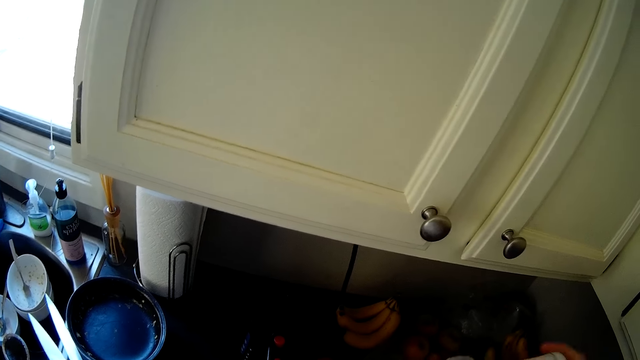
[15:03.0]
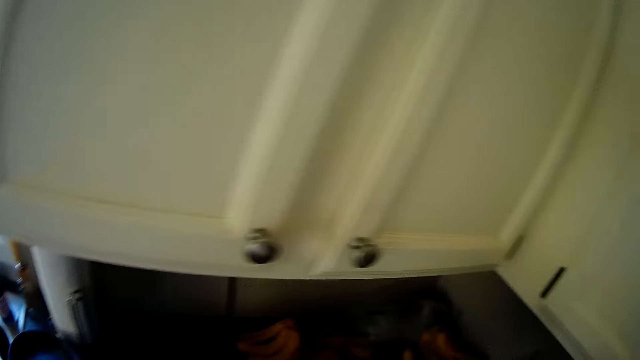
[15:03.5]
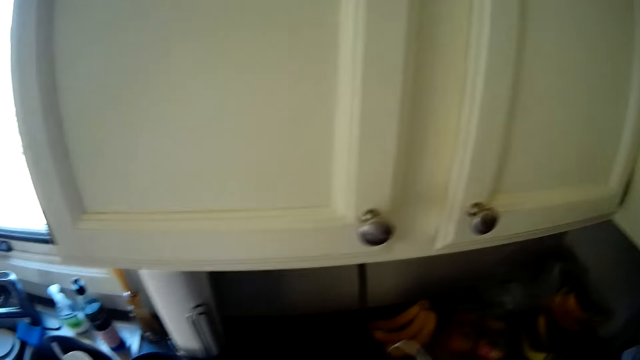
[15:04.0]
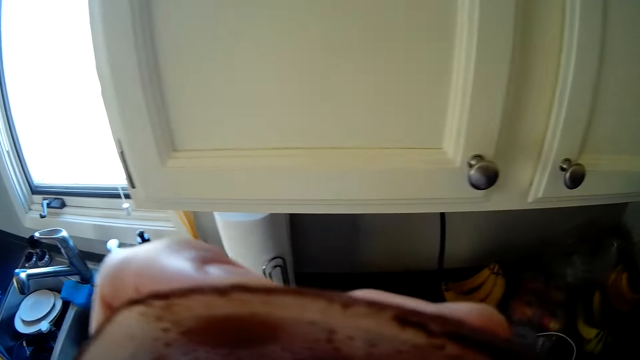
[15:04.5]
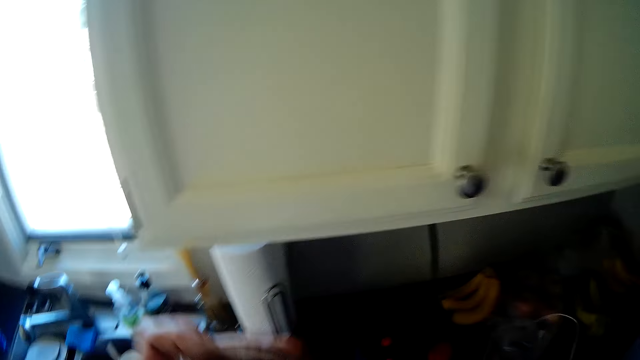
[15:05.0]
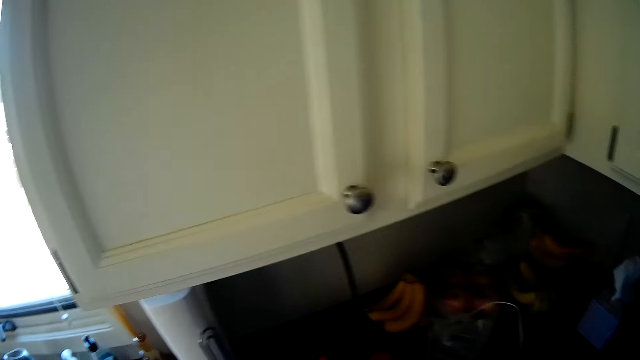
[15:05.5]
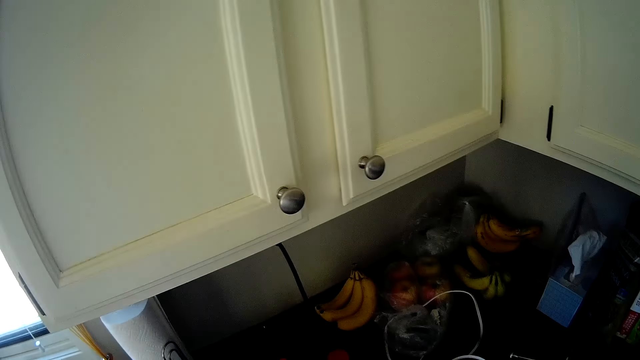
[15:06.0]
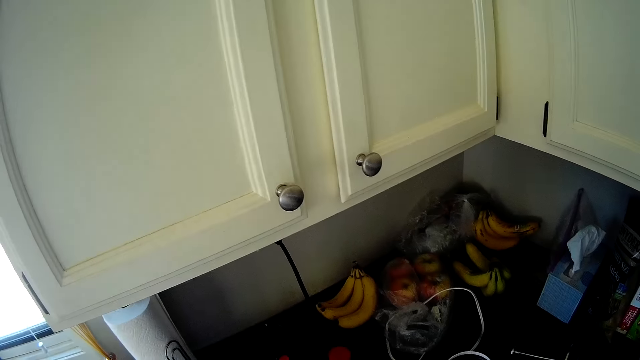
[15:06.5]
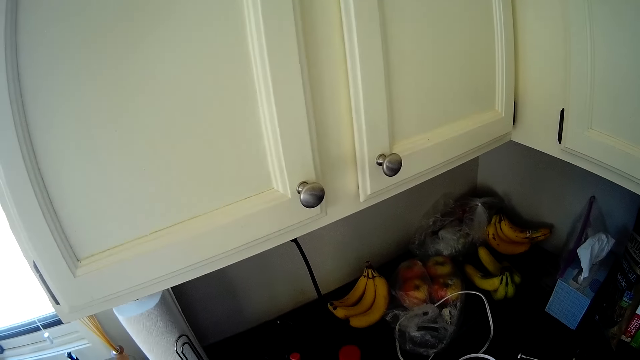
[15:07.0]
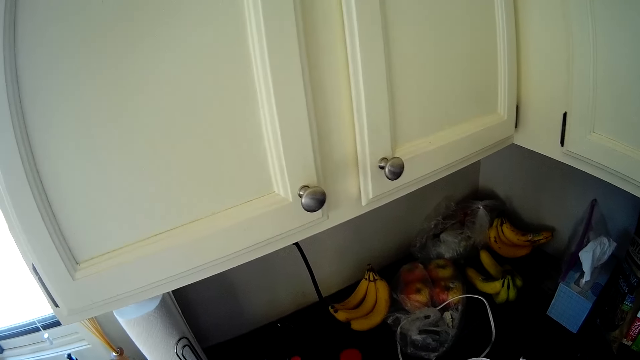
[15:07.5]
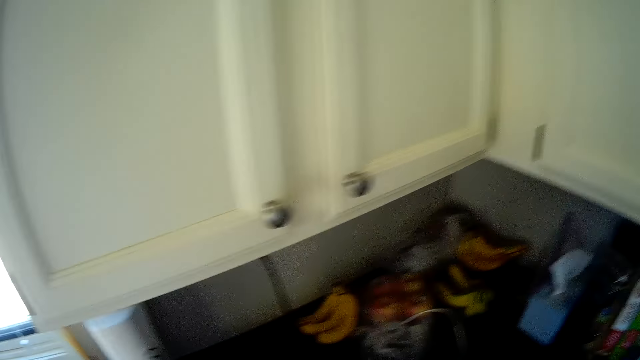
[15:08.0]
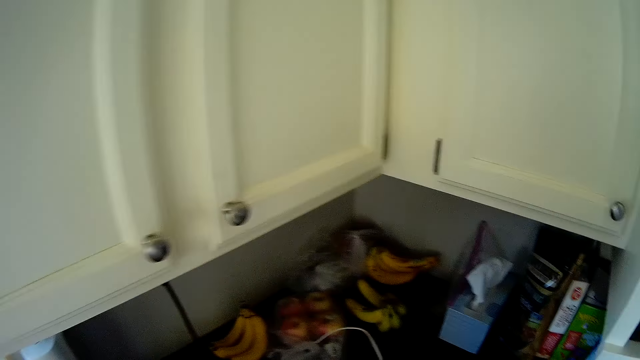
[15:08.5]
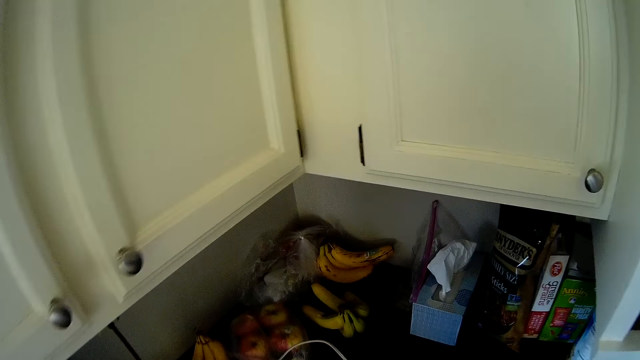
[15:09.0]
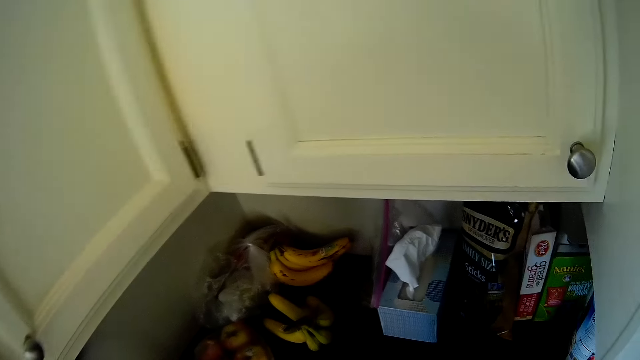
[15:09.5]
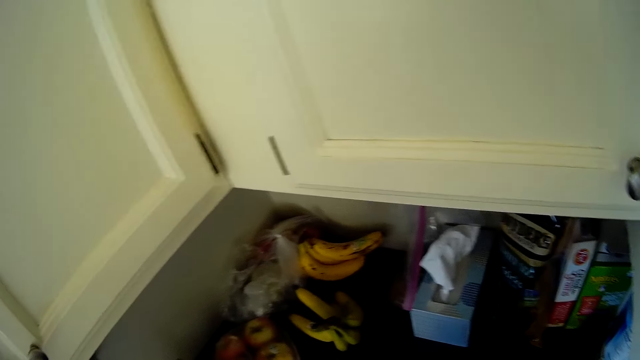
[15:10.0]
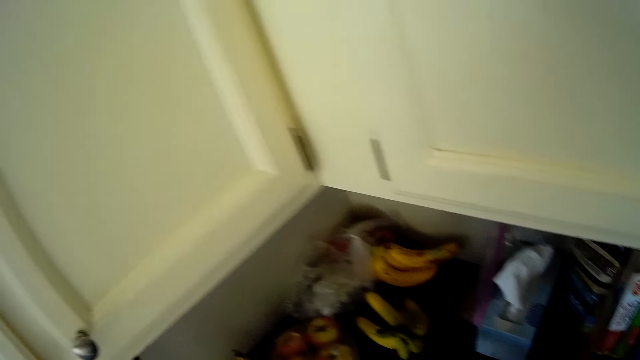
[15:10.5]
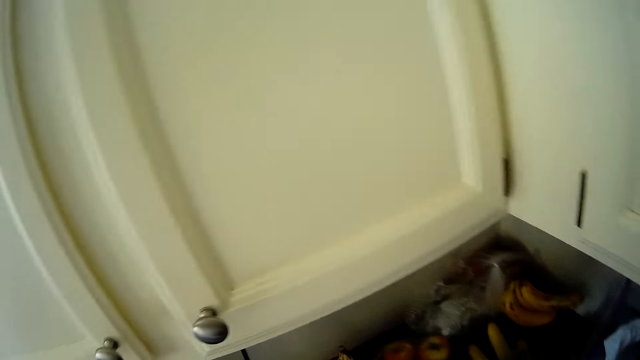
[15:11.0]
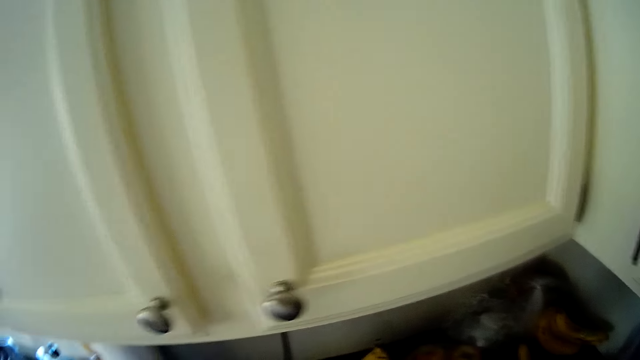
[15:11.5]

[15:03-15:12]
The camera wearer drinks something. They stare around the kitchen.

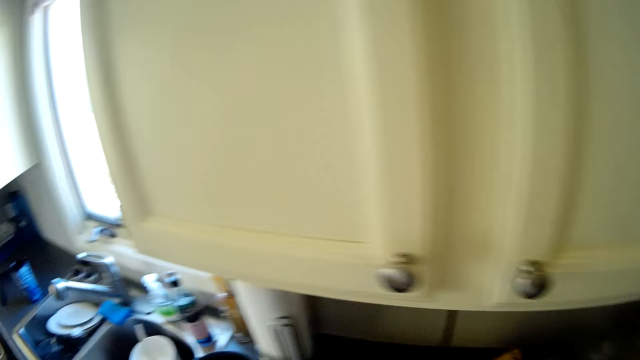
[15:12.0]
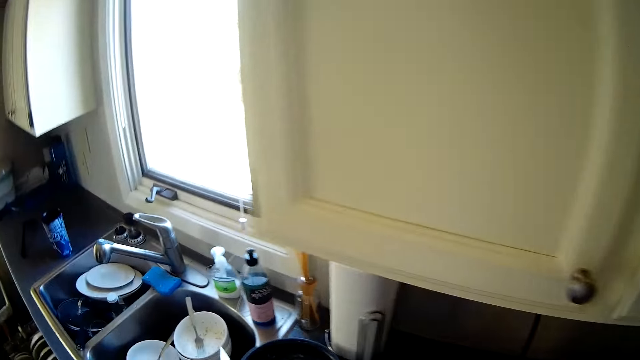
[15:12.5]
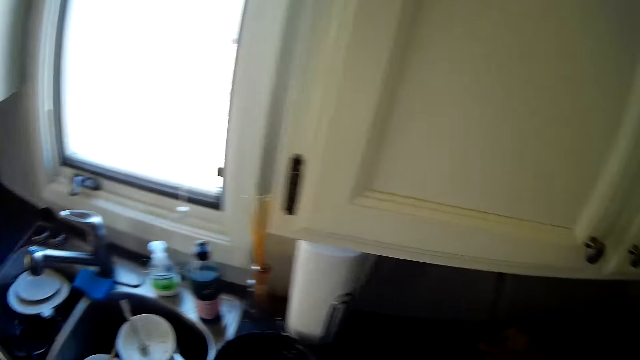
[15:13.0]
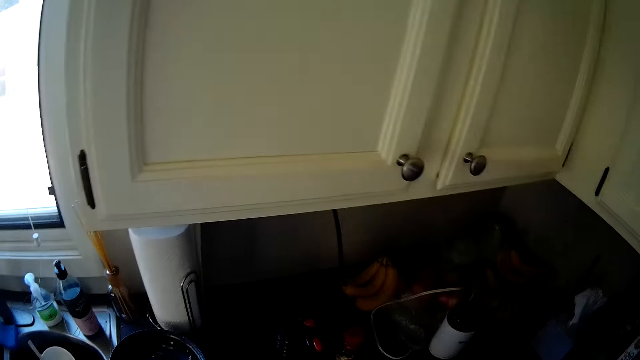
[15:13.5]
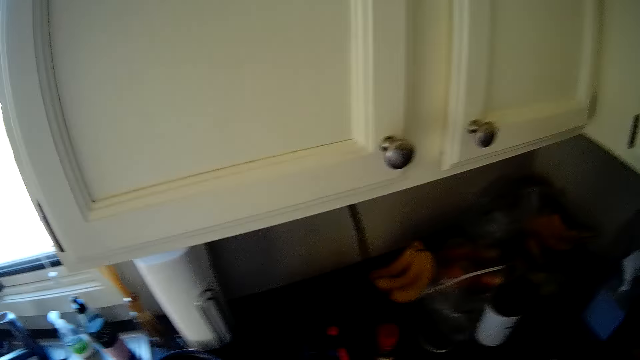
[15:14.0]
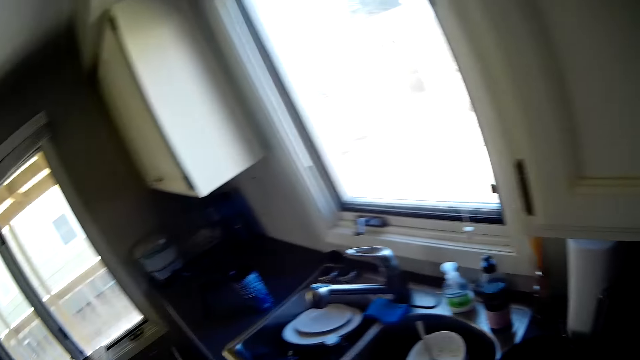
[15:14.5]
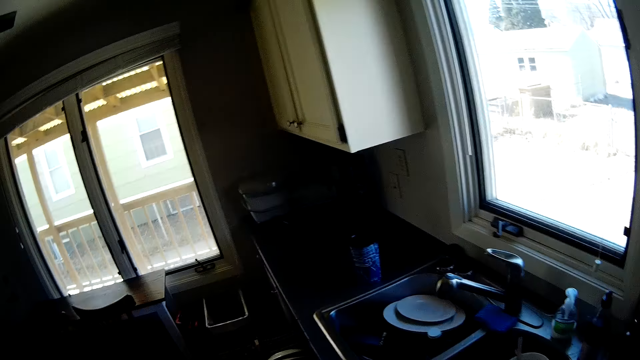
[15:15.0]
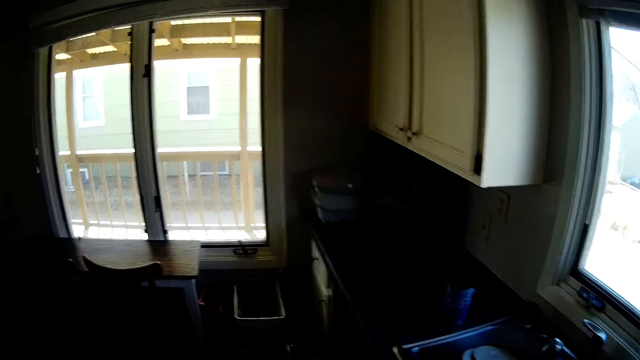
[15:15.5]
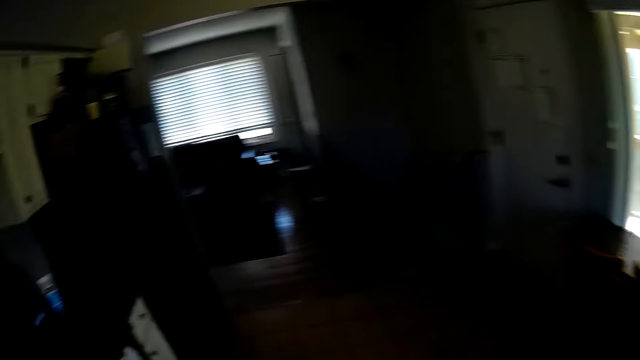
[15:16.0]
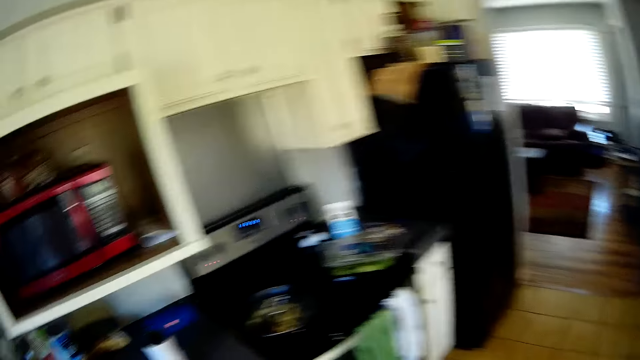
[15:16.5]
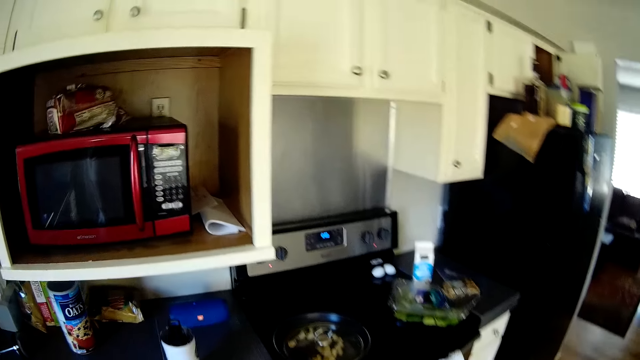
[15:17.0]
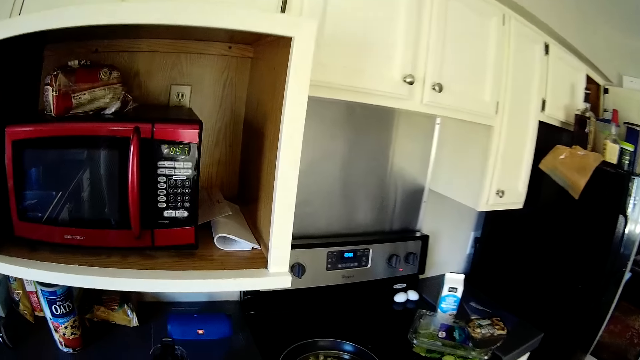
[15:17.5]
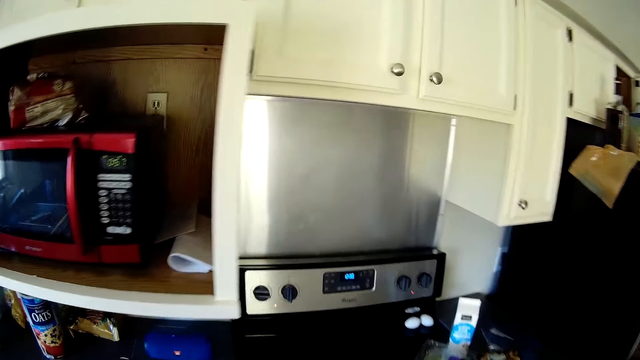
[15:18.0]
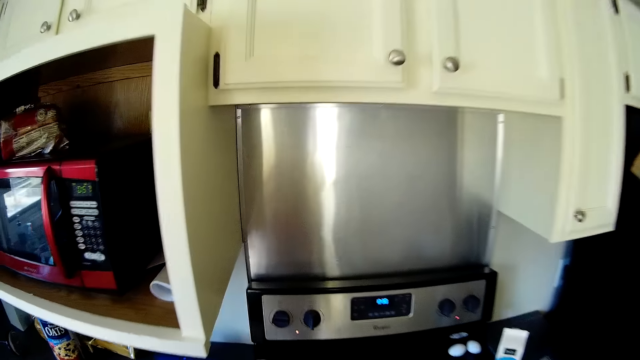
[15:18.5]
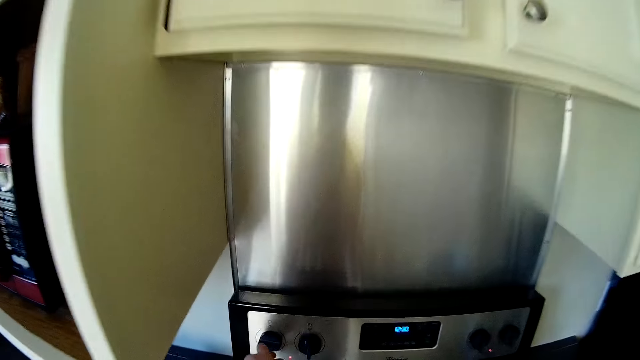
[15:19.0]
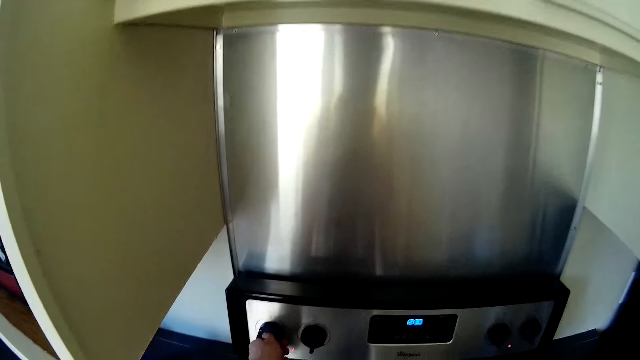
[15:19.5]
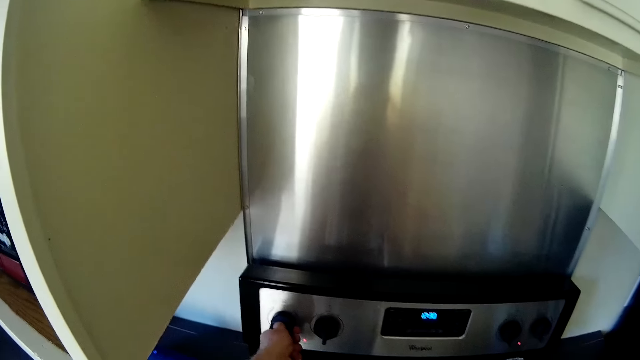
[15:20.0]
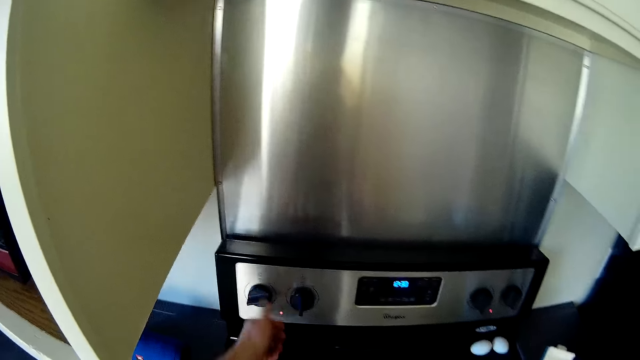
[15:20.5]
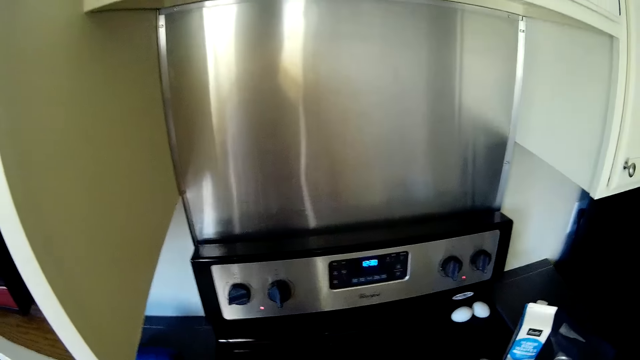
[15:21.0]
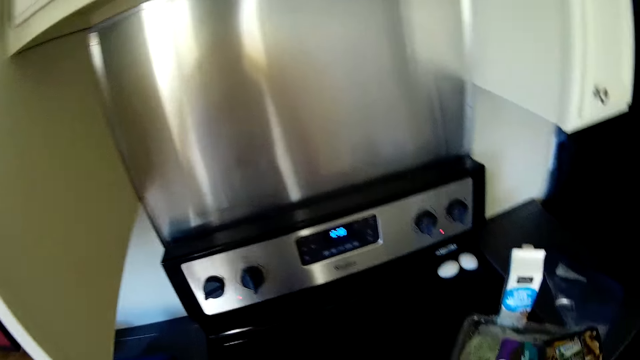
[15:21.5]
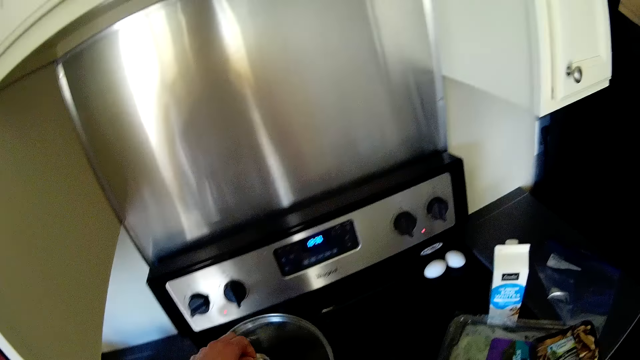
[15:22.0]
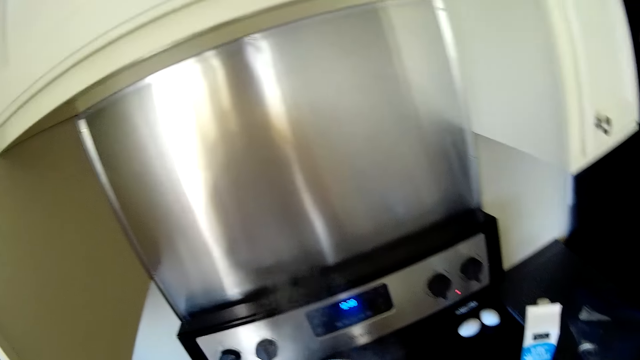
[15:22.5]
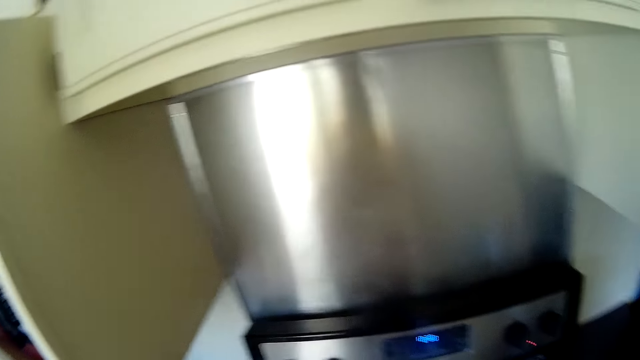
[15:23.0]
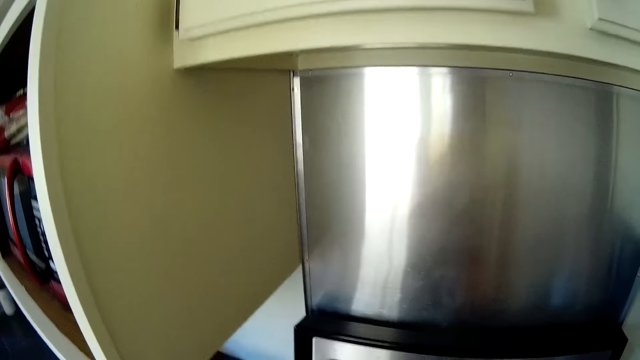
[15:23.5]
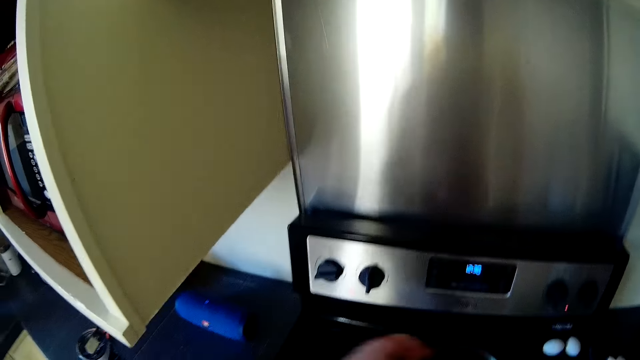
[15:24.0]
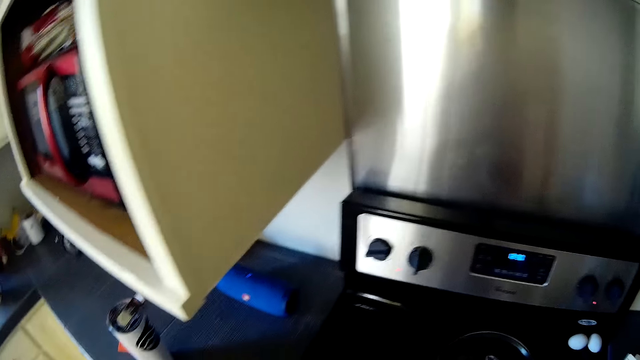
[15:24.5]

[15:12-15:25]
The camera wearer moves around the kitchen. They stare around the kitchen. They adjust the cooker knob. They put a bowl on the cooker.
